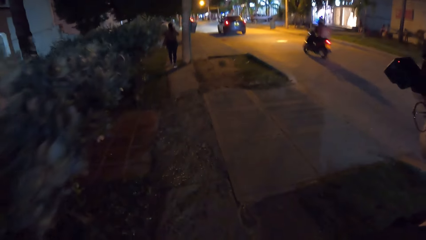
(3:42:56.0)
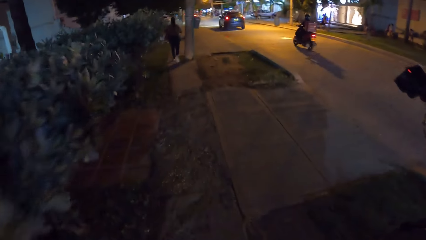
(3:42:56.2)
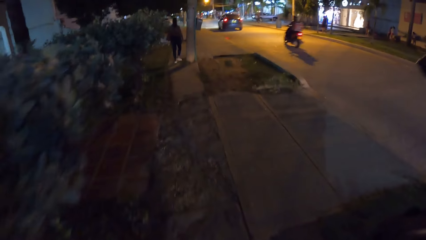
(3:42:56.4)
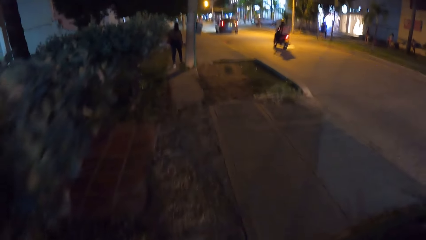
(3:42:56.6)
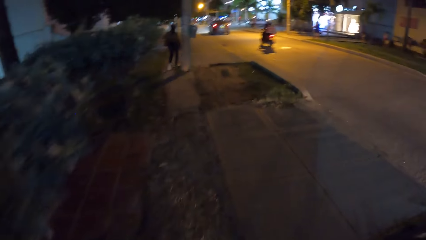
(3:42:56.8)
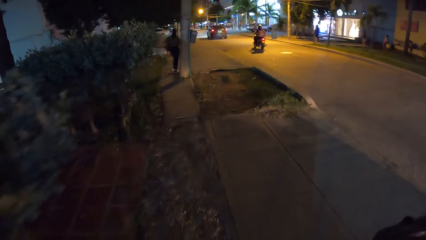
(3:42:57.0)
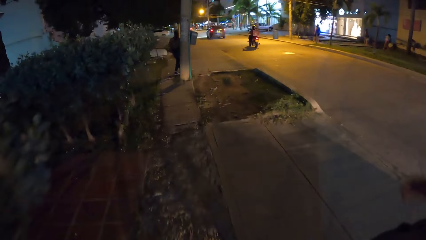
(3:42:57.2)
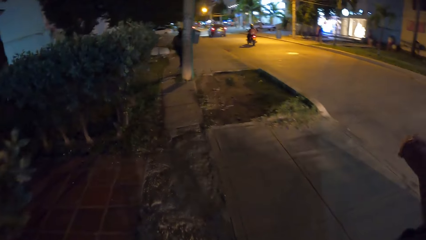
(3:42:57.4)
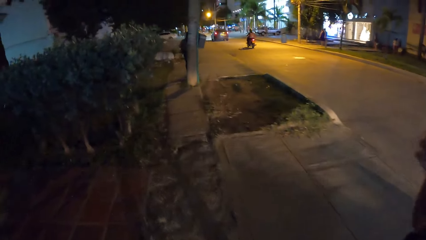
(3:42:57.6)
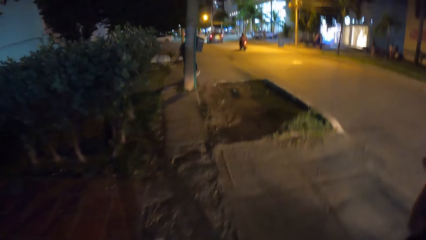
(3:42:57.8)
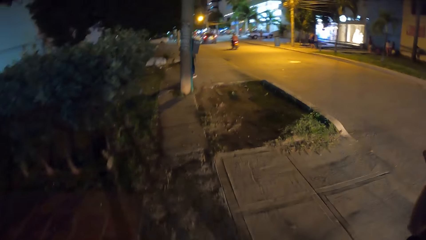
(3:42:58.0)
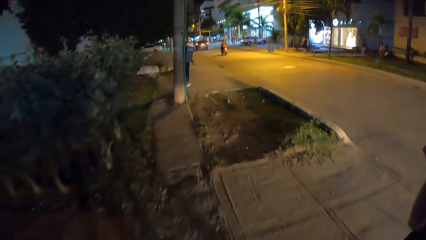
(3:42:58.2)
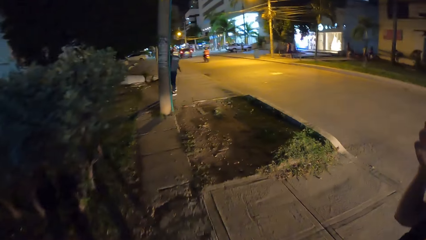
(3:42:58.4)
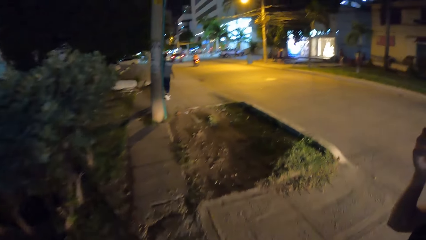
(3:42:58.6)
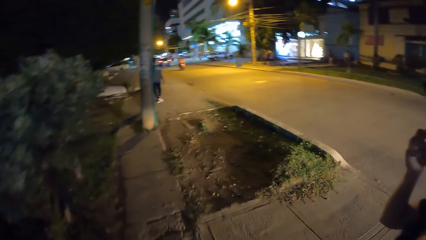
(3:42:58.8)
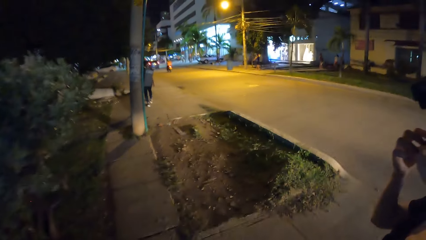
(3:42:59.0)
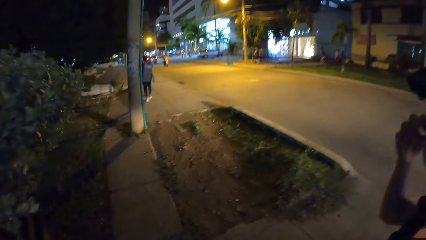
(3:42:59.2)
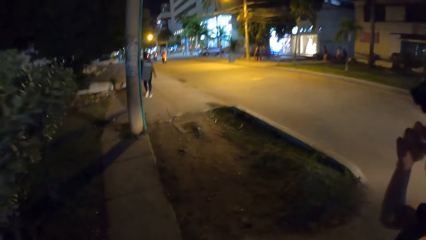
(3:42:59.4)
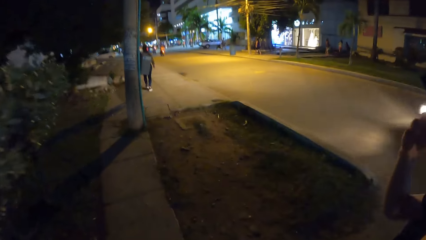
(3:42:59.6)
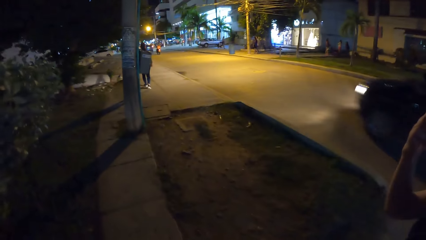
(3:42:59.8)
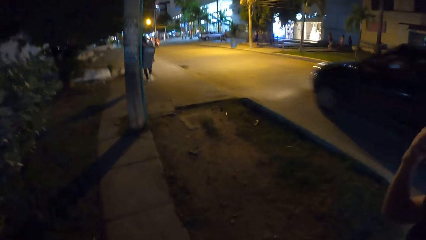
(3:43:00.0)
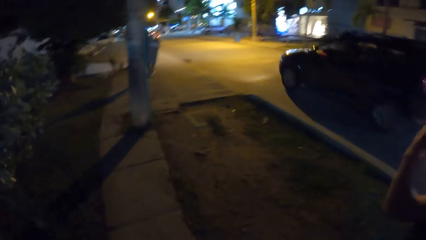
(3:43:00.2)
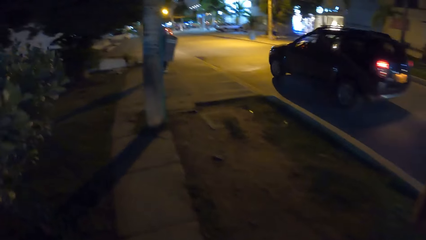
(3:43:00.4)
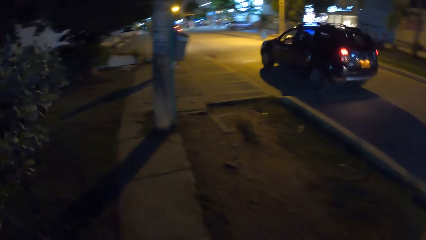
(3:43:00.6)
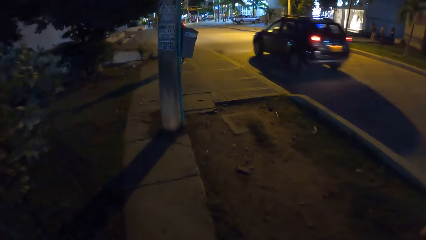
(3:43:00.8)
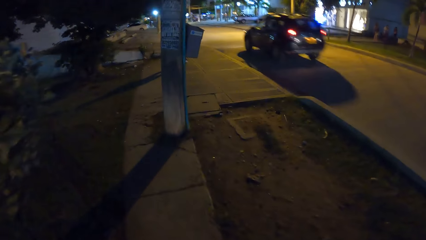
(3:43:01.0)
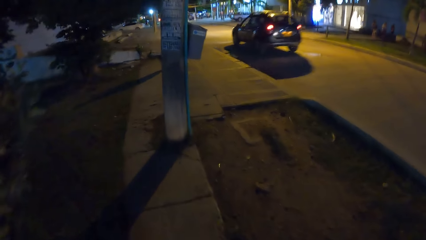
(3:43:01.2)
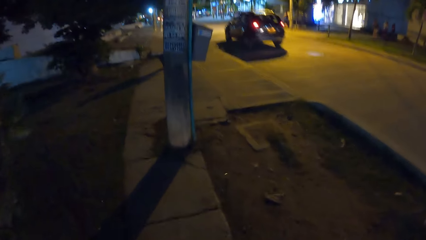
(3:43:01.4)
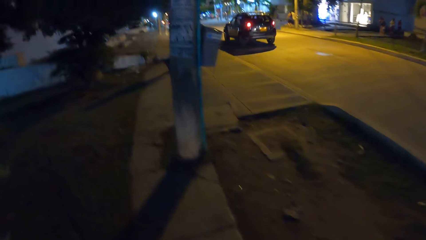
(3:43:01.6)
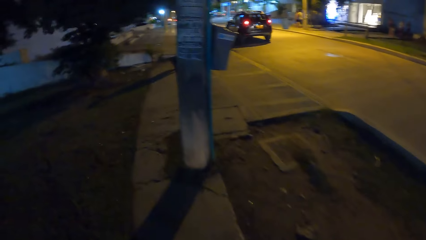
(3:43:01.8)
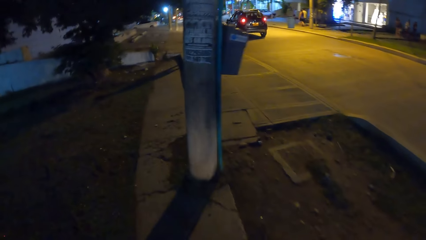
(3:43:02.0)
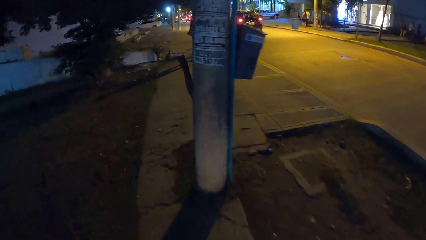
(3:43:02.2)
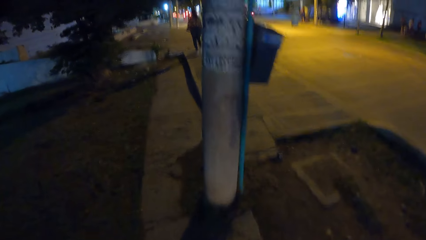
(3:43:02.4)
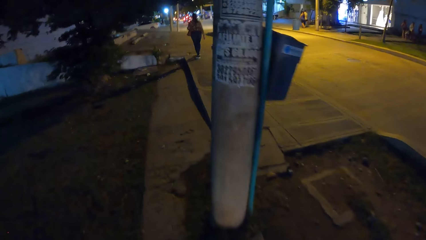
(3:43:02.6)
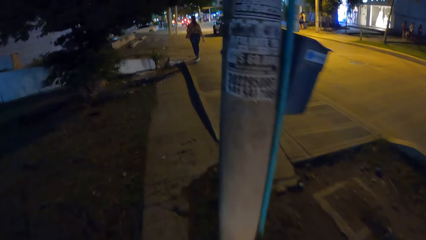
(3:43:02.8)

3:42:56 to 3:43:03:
The woman adjusts her face mask with her right hand. The camera wearer adjusts the camera on the head.

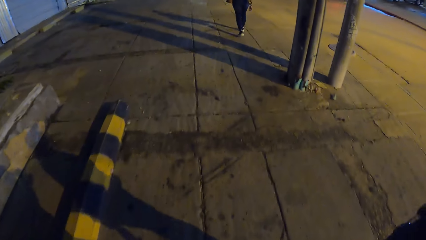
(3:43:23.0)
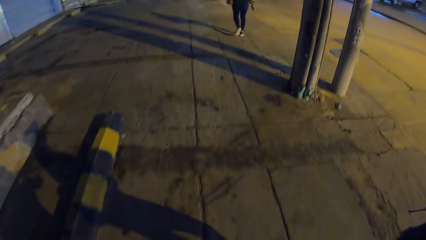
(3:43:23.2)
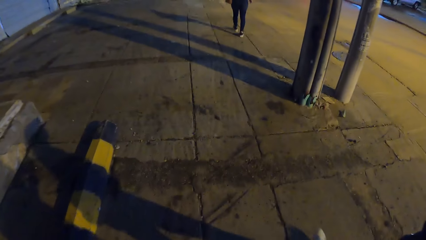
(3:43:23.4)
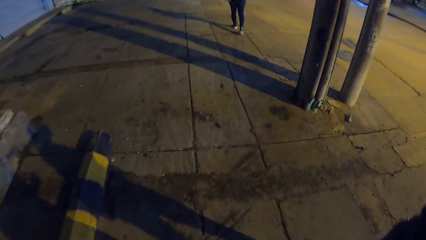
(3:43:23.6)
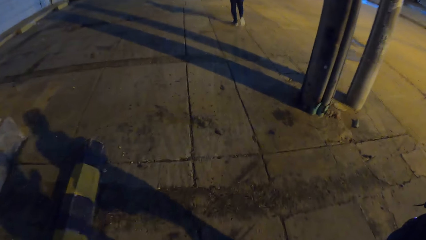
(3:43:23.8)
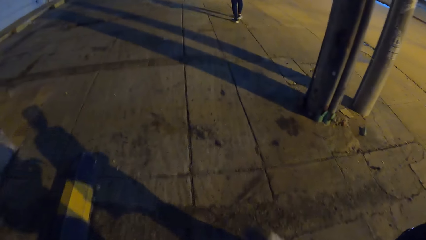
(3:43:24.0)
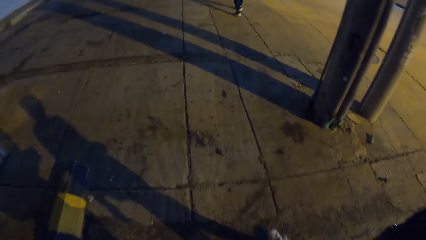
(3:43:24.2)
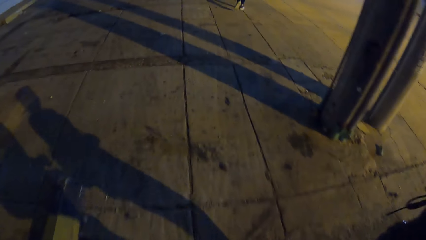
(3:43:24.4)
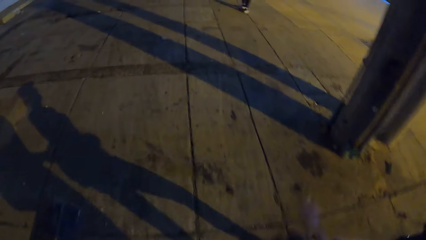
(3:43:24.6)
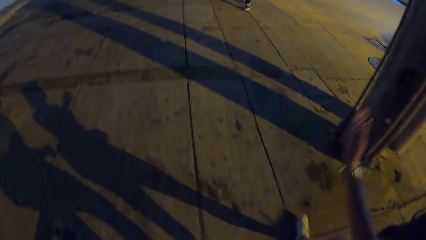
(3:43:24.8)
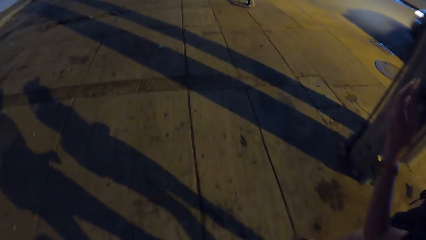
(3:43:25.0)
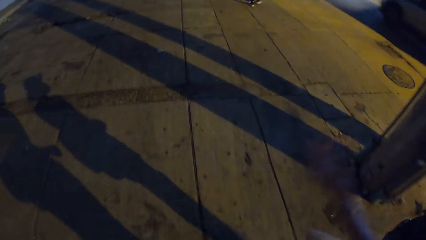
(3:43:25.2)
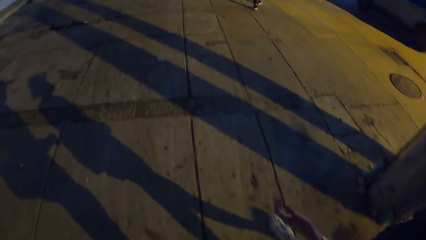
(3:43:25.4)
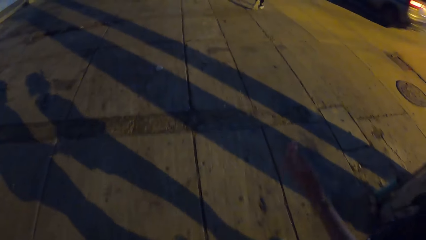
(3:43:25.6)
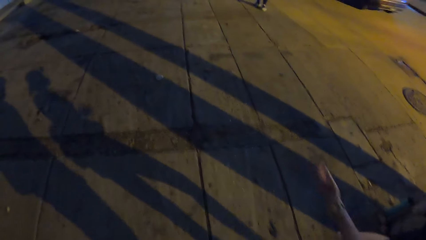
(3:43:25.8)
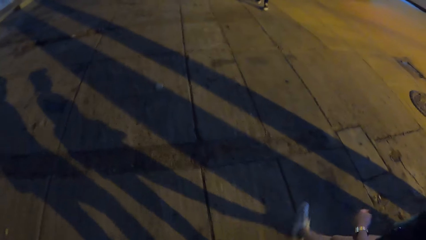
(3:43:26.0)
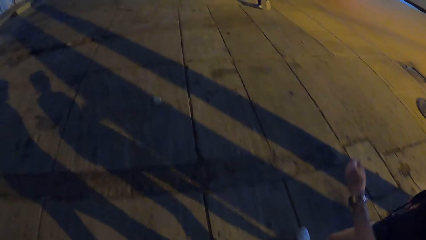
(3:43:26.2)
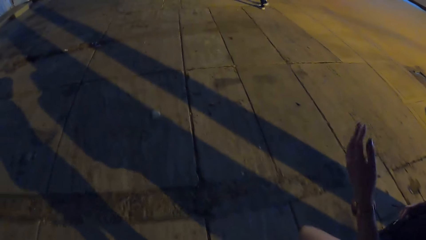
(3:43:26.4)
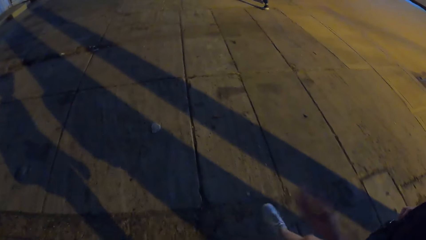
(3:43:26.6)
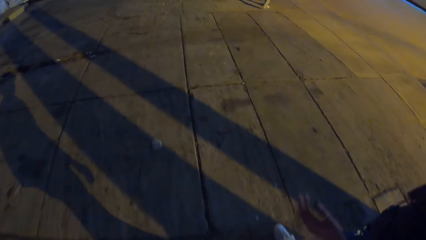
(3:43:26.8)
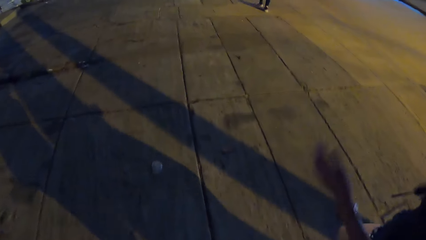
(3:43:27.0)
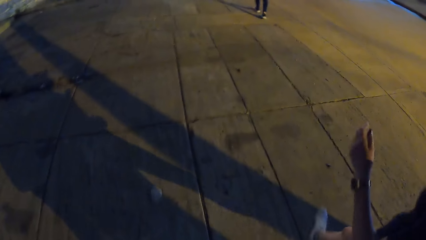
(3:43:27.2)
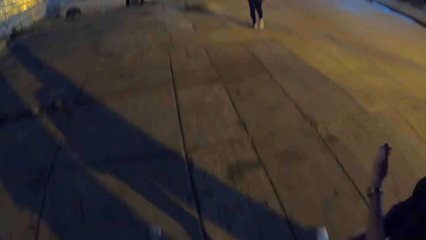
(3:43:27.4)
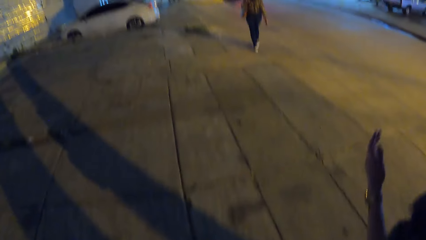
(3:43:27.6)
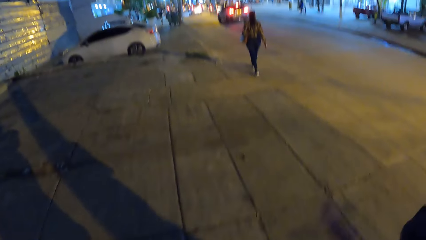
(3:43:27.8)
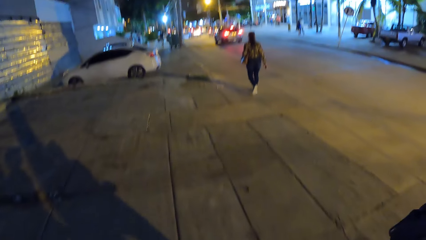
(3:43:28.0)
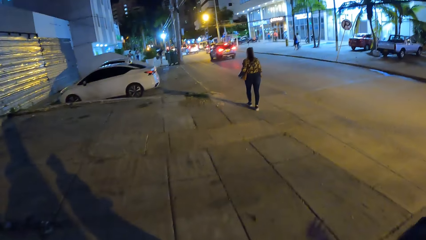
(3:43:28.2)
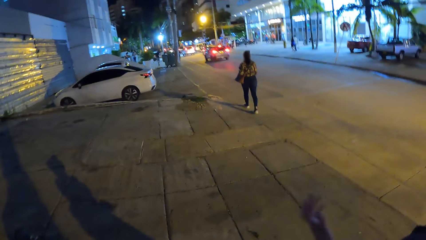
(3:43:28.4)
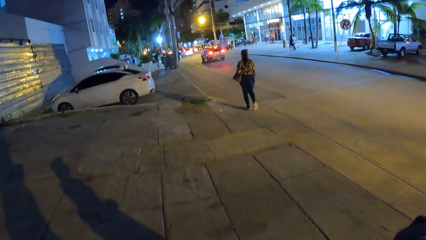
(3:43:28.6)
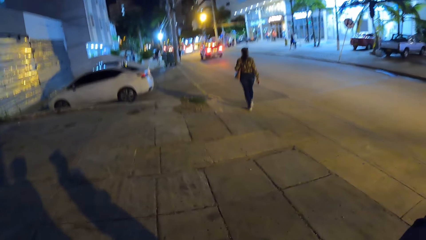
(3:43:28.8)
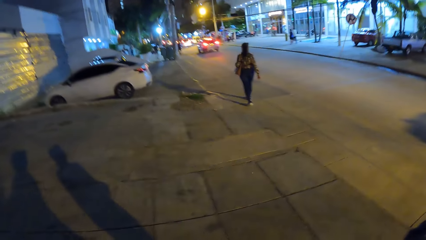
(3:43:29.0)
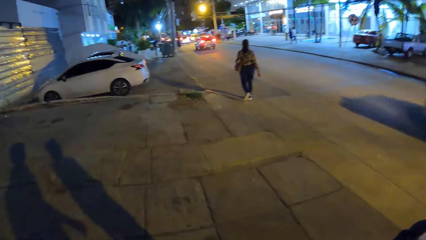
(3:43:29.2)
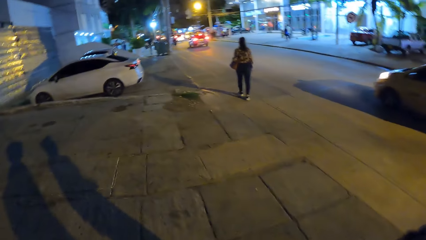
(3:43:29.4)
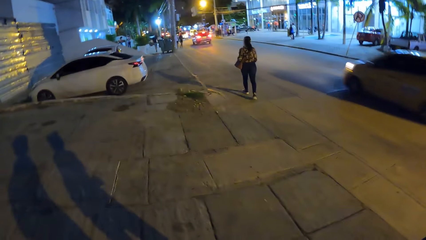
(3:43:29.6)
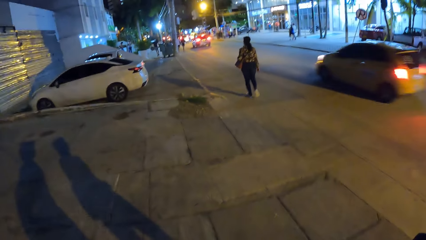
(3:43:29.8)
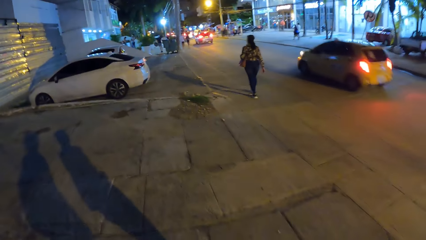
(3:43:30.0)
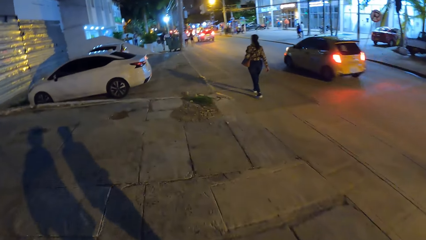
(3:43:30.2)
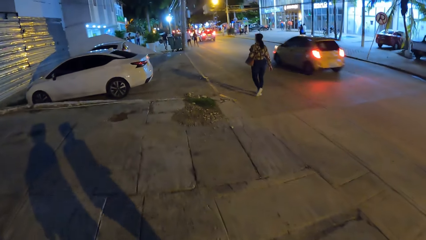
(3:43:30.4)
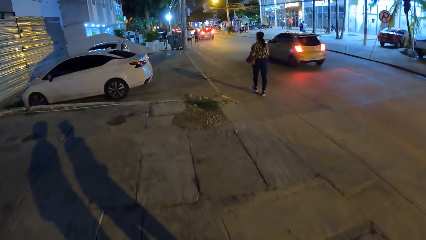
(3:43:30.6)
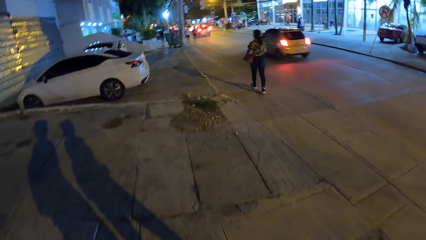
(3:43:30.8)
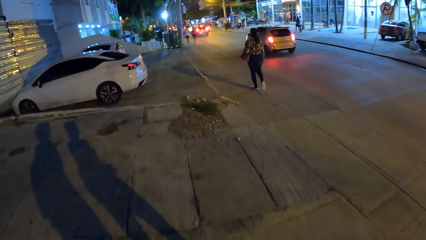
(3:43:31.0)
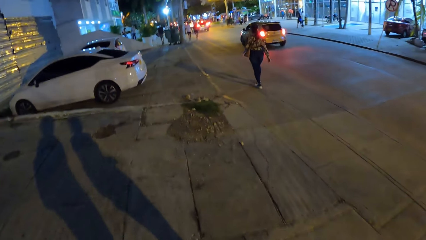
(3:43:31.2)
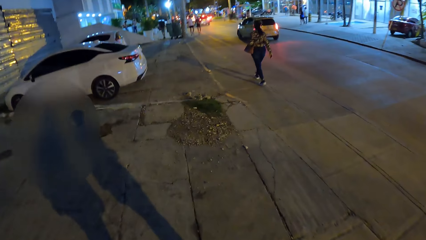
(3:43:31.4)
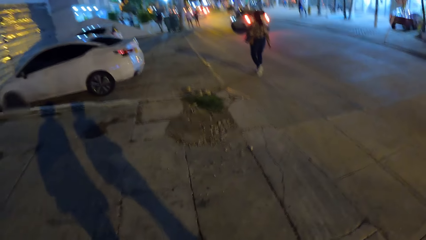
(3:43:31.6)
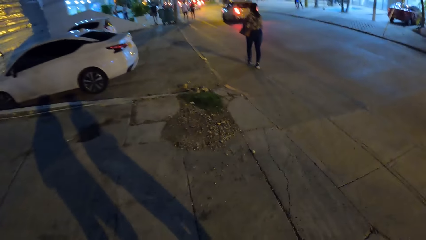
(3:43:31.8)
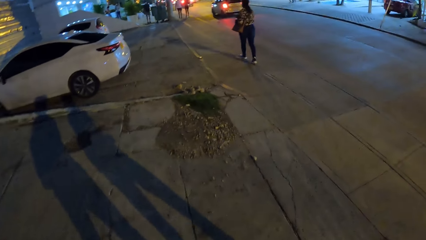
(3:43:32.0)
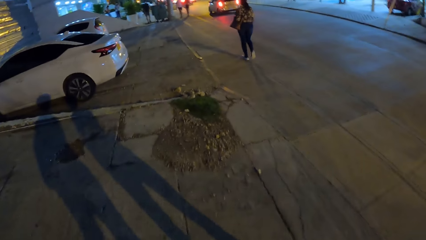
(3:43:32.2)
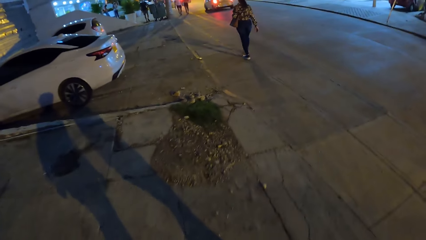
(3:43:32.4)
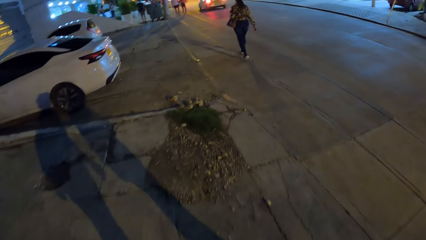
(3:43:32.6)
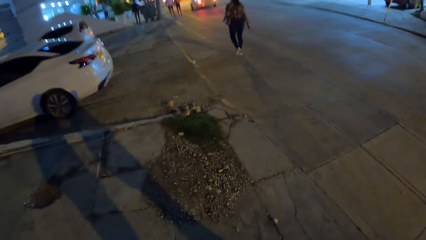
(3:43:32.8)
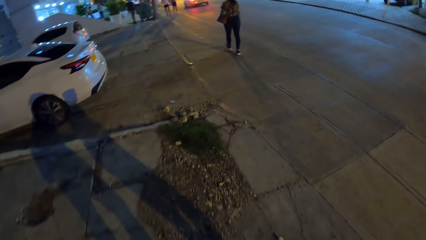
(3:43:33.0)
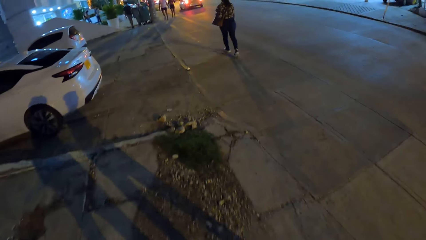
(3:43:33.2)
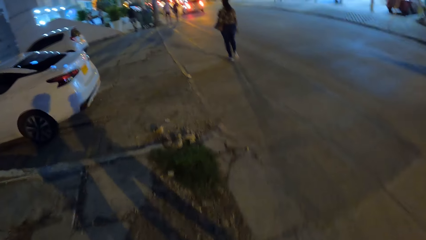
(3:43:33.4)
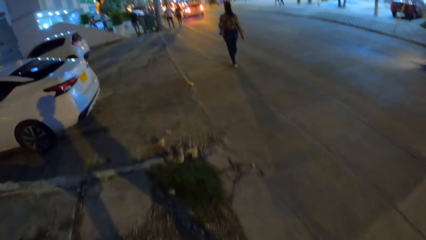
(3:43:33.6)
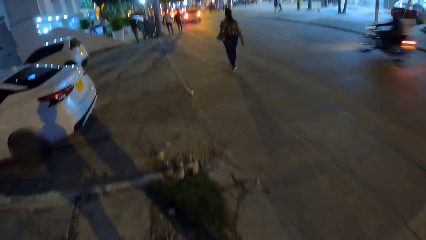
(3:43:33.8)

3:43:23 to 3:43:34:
The camera wearer makes gestures.
